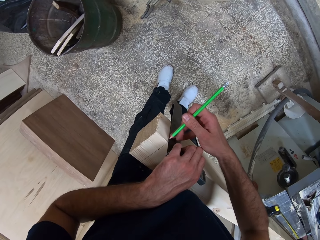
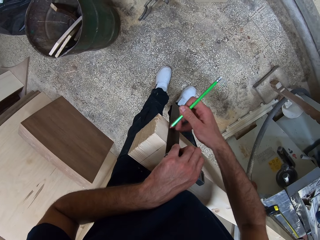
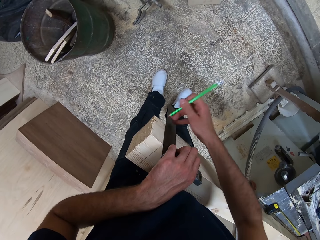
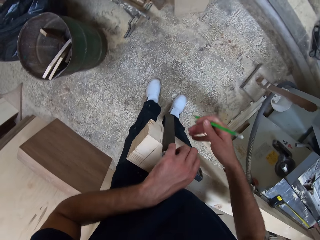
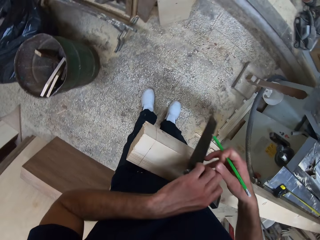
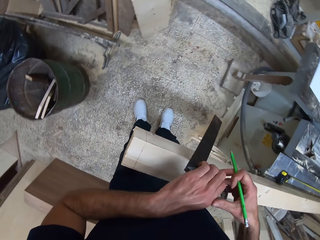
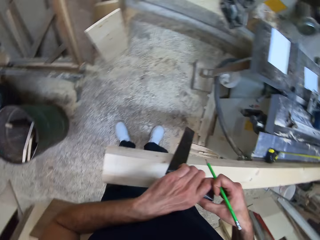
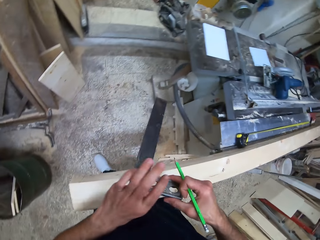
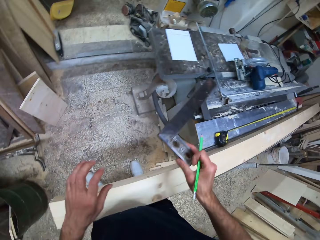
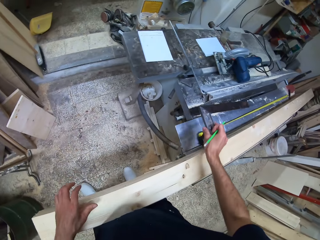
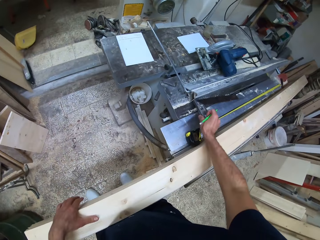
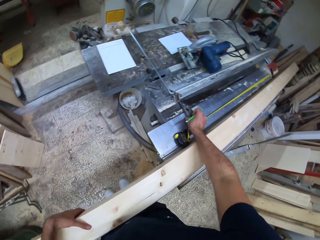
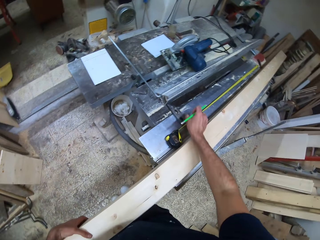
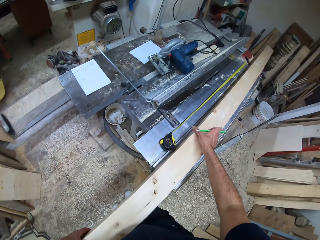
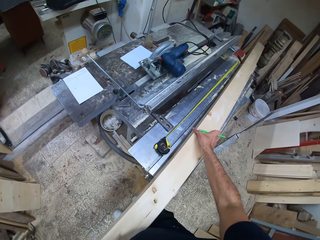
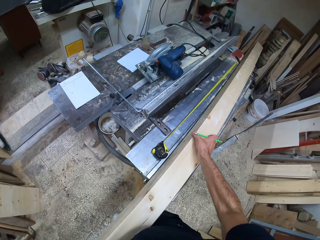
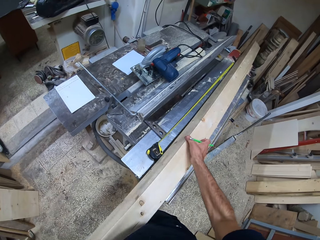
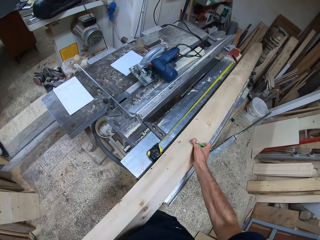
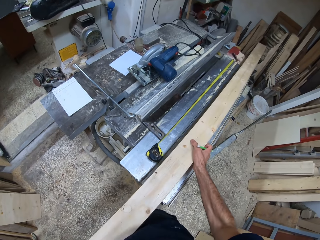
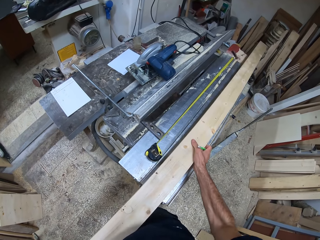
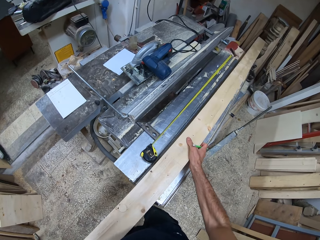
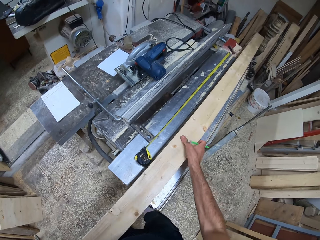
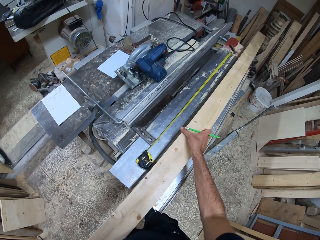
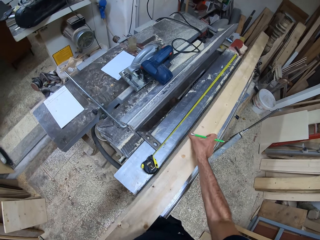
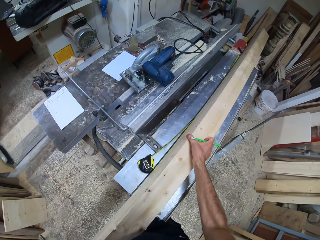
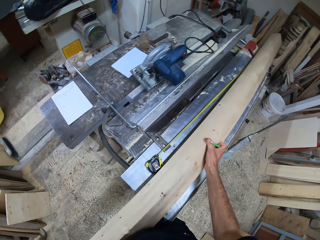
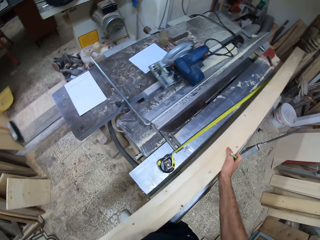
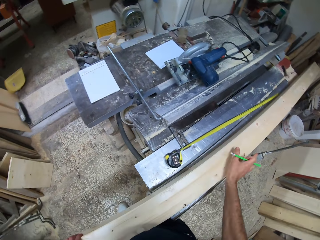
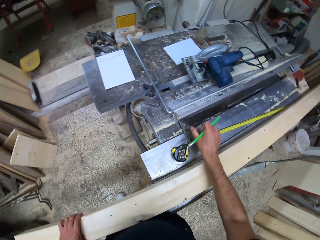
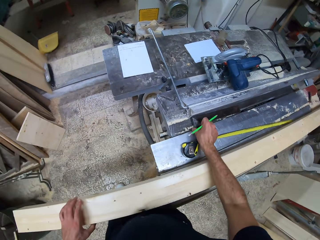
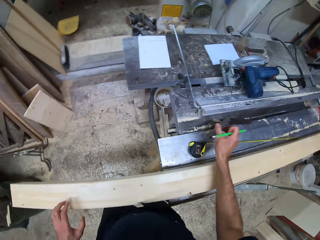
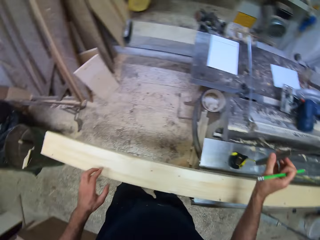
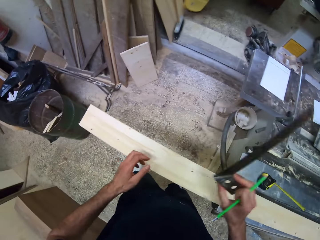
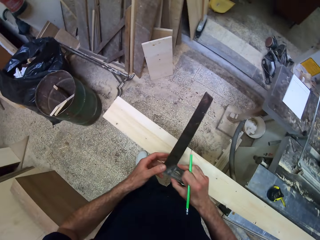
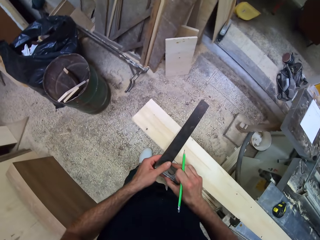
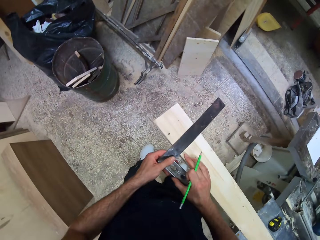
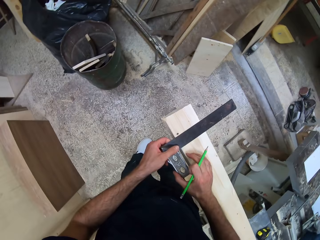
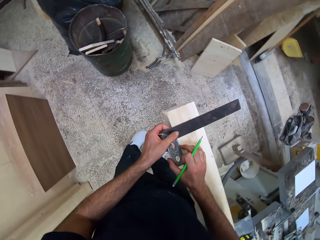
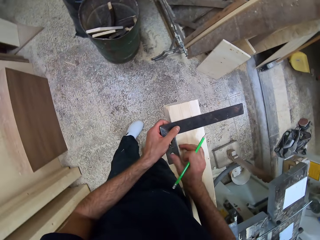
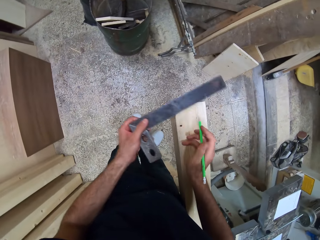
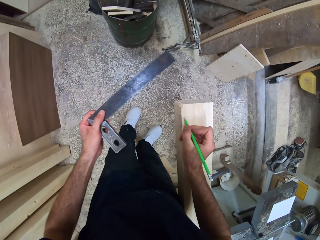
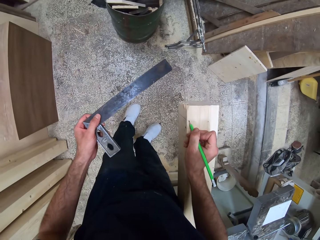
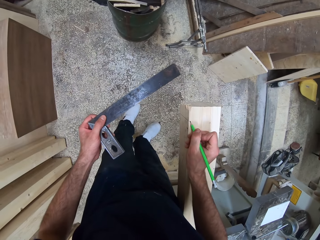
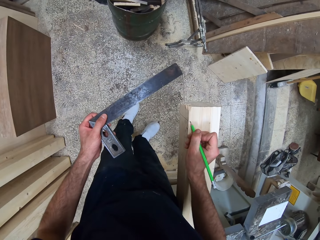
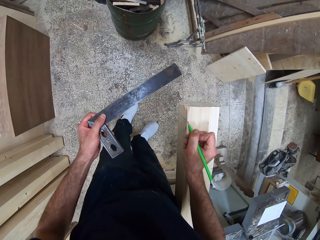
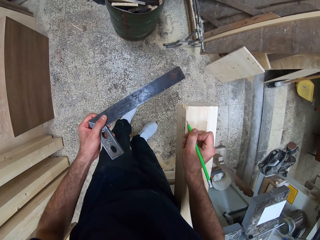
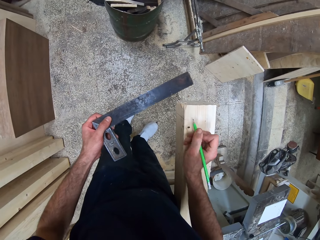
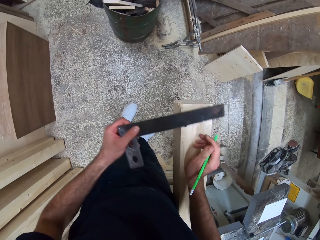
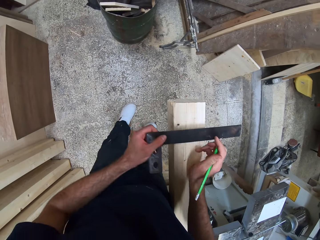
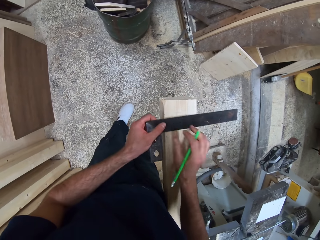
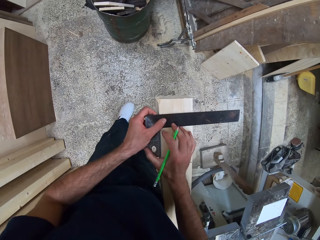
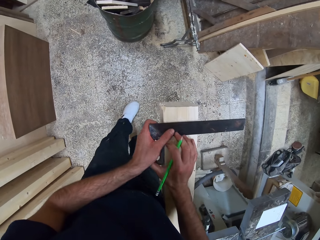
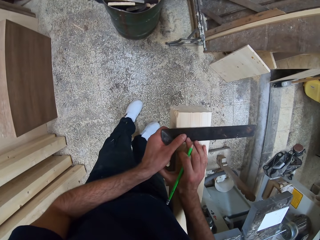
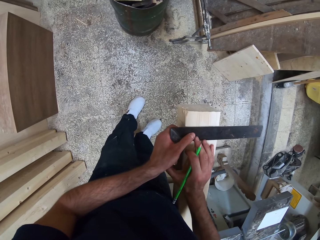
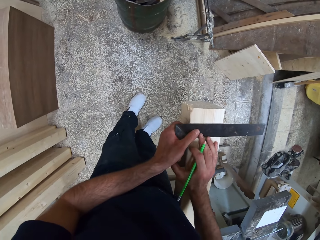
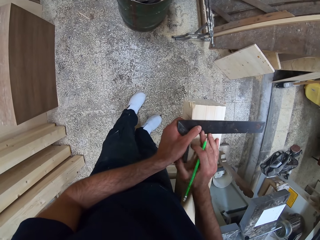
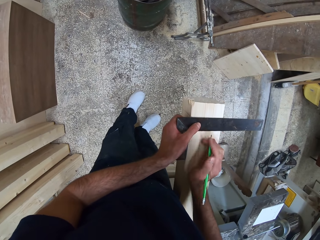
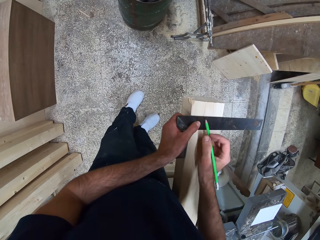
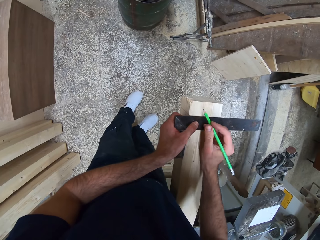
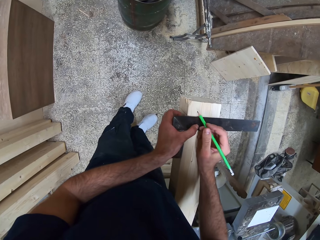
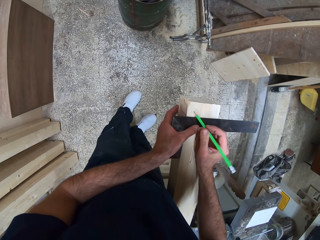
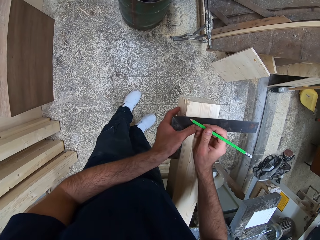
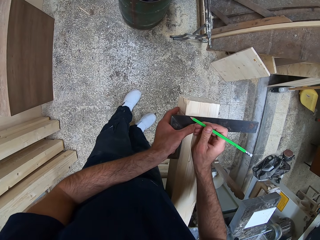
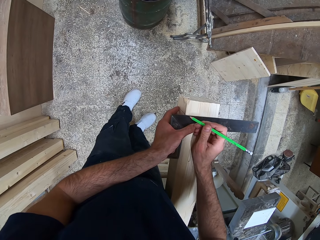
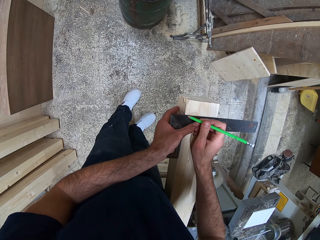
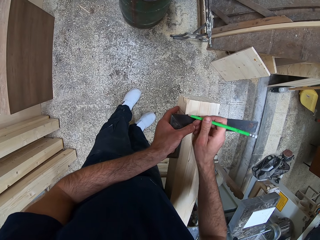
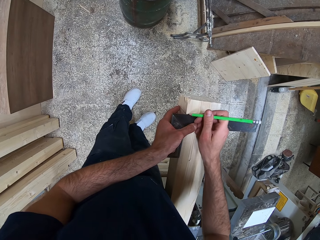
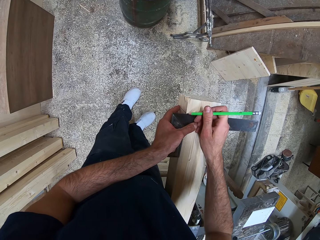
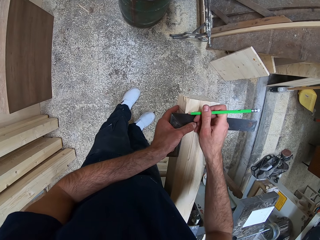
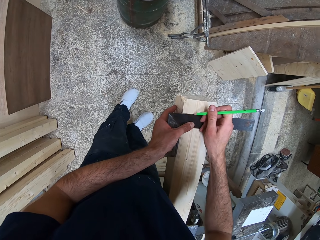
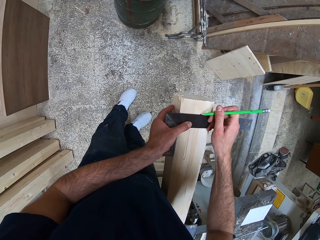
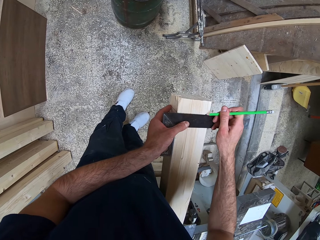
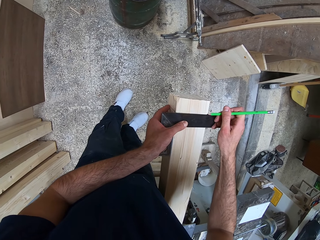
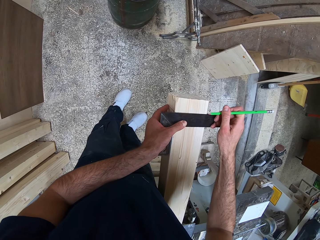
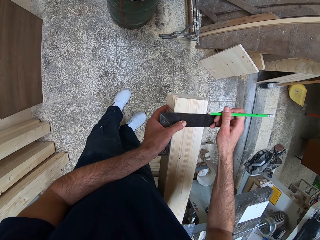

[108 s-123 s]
The camera wearer withdraws the try square from the wood with his left hand. He drops the try square on the metal workbench with his right hand. He turns the wood on the metal workbench with his hands. He picks up the try square from the metal workbench with his right hand. He places the try square on the wood with his hands. He marks the wood with the carpenter pencil. He measures the wood with the try square. He marks the wood with the carpenter pencil.

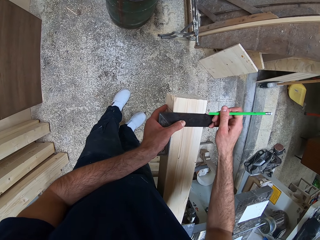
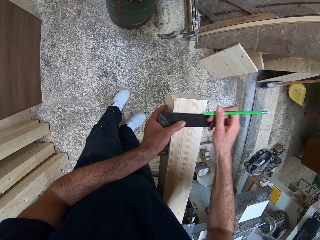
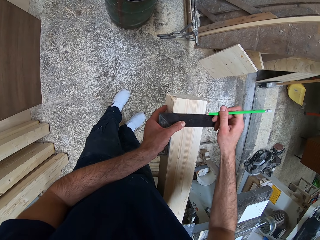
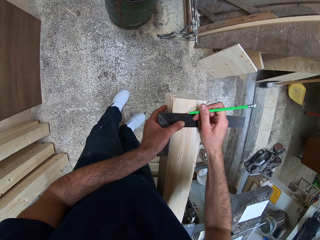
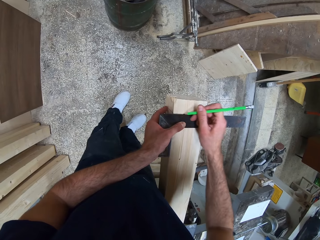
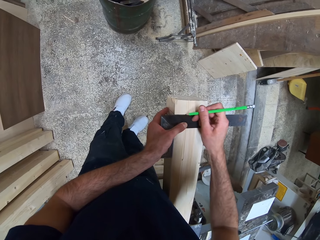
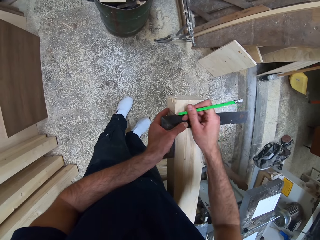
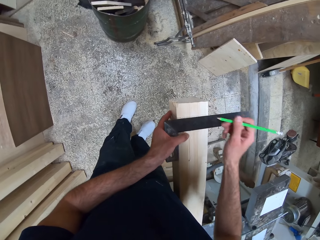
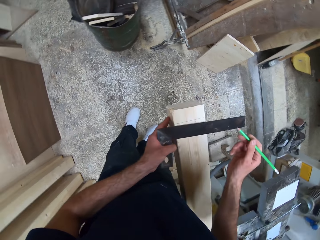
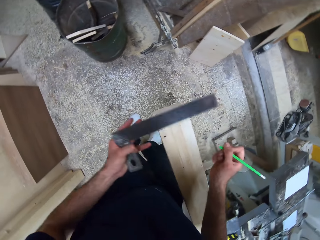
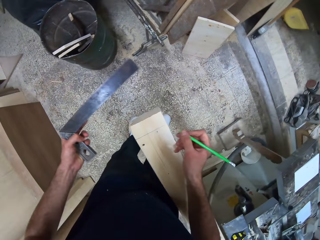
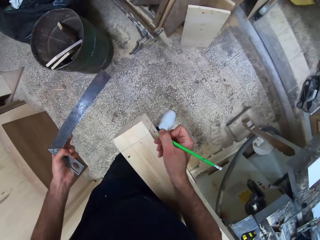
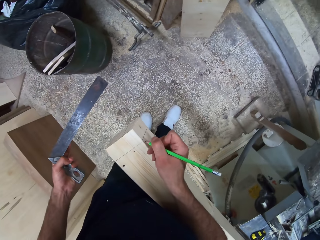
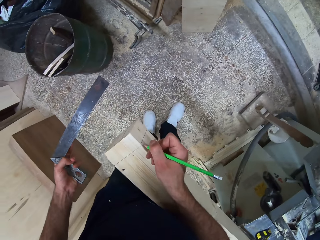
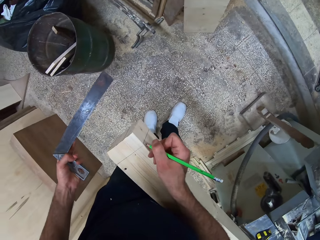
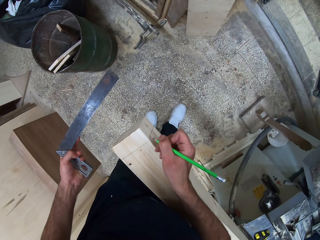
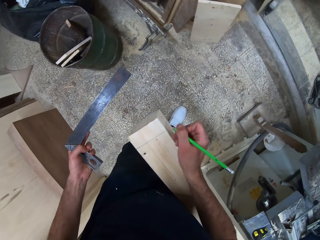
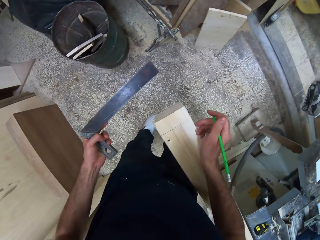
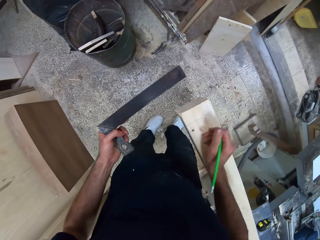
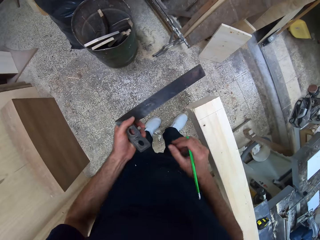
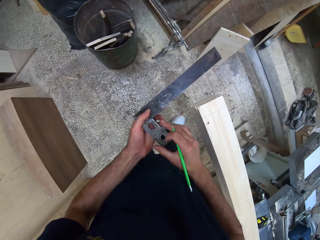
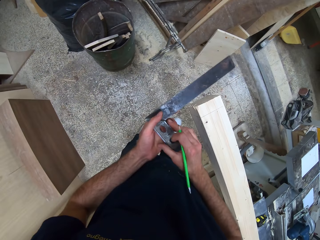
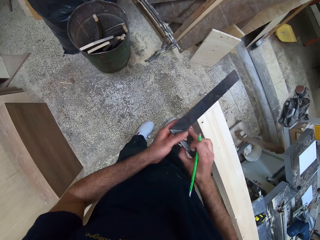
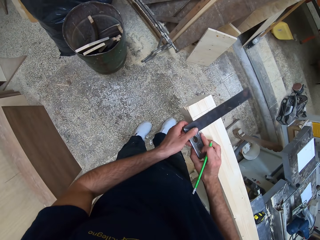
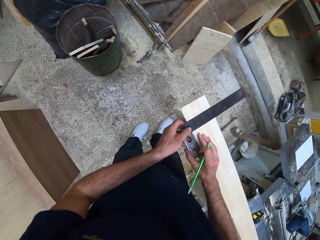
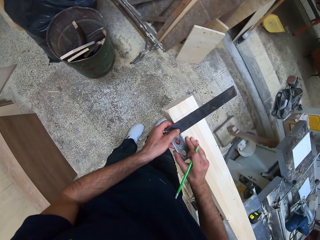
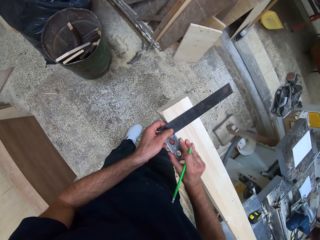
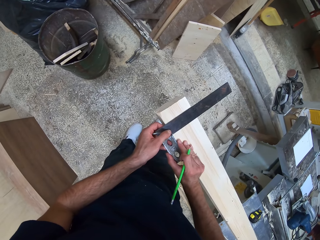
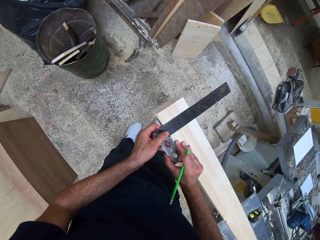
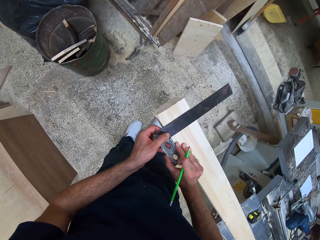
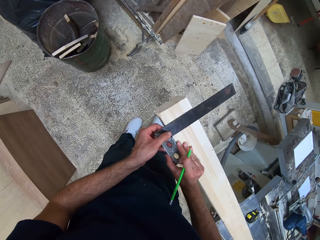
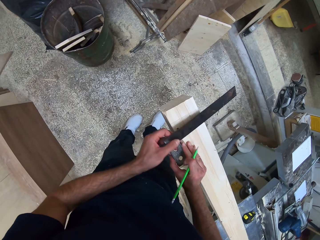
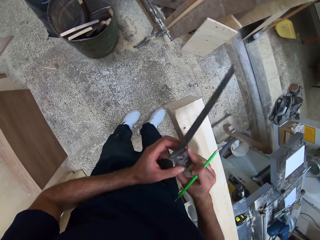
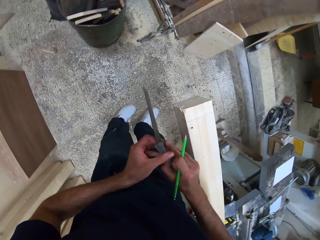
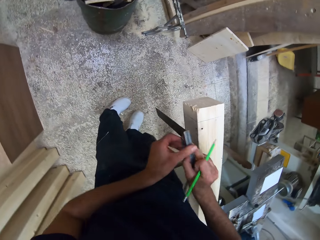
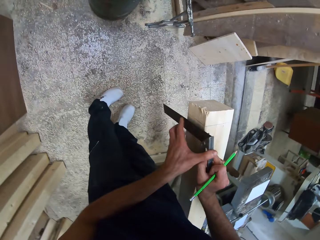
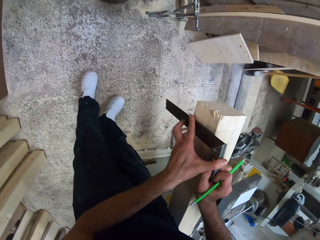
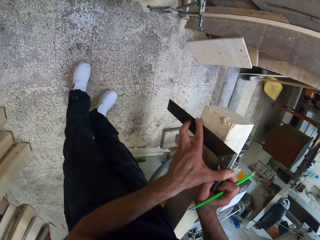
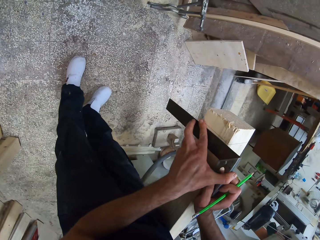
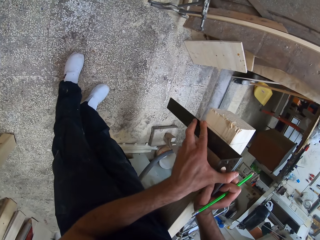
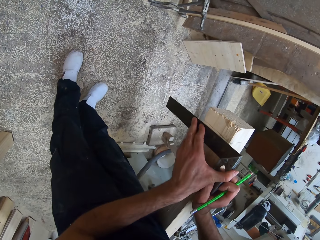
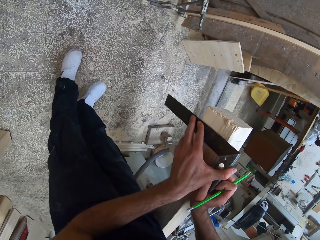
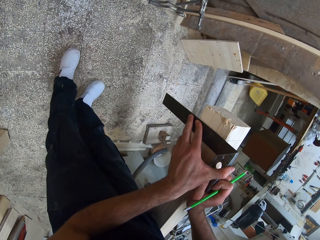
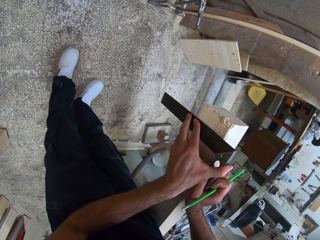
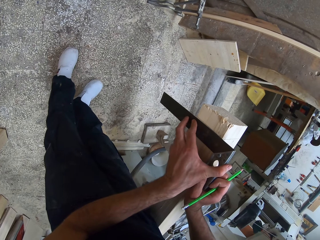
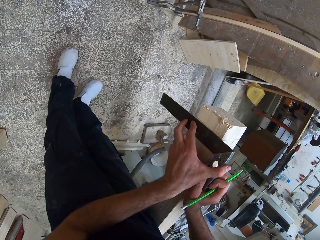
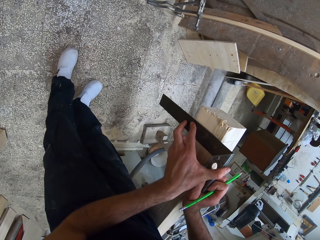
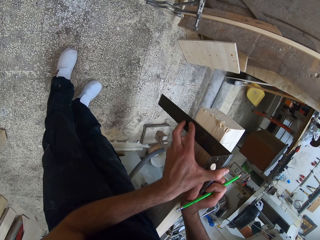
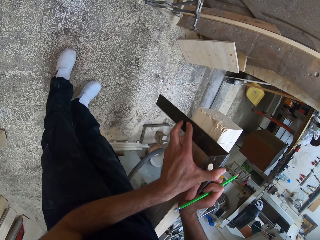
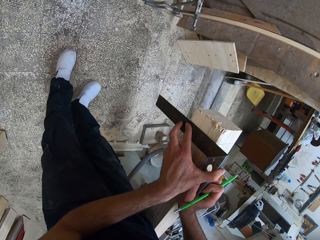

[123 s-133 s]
The camera wearer marks the wood with the carpenter pencil. He places the try square on the wood with his hands. He measures the wood with the try square.
